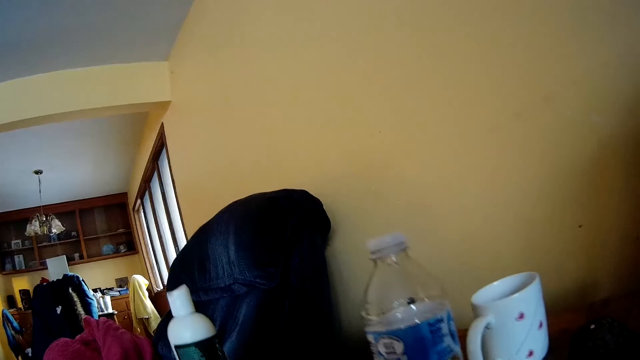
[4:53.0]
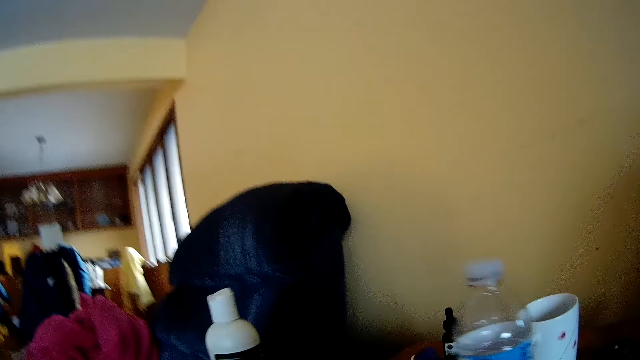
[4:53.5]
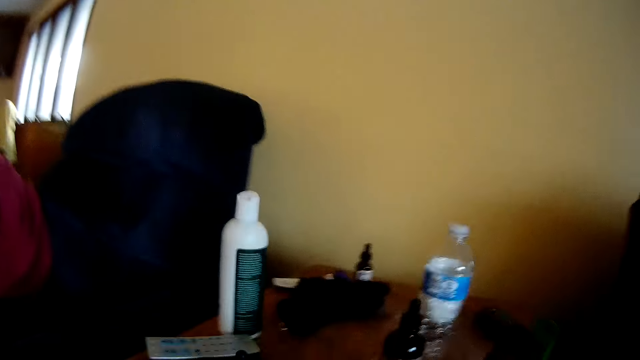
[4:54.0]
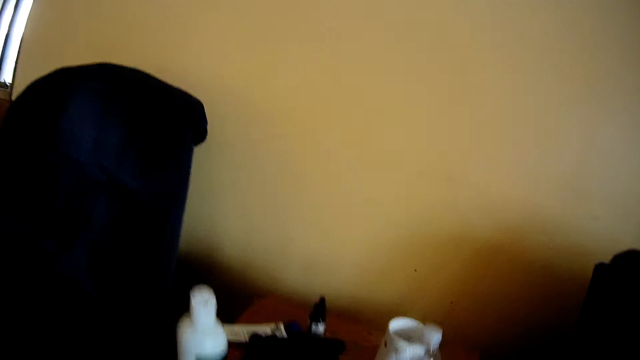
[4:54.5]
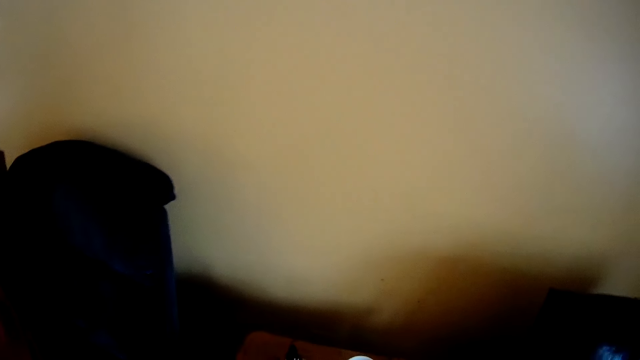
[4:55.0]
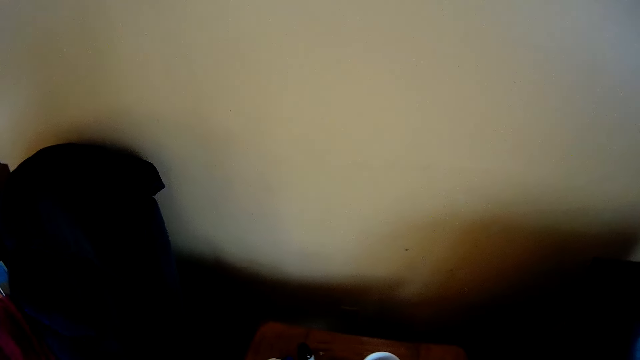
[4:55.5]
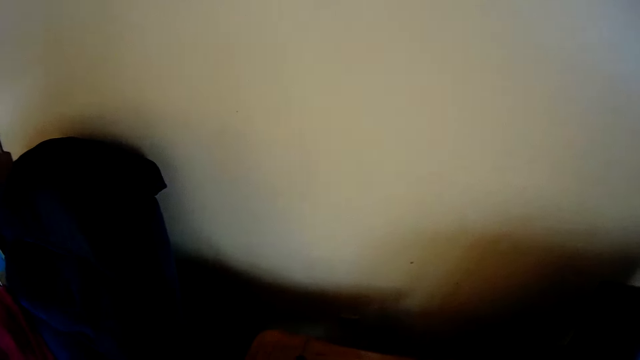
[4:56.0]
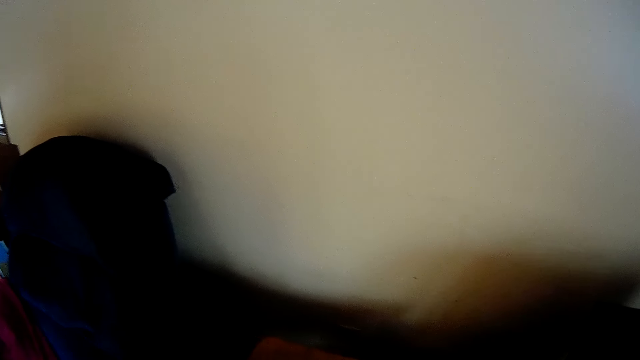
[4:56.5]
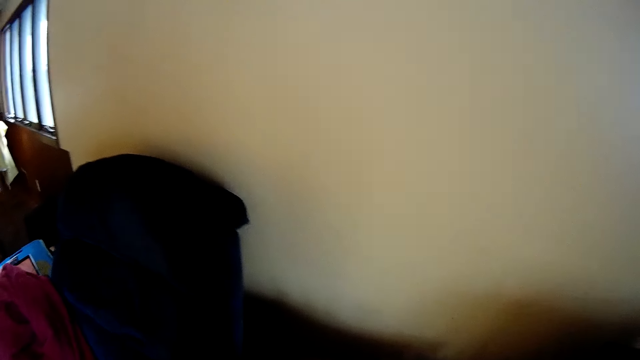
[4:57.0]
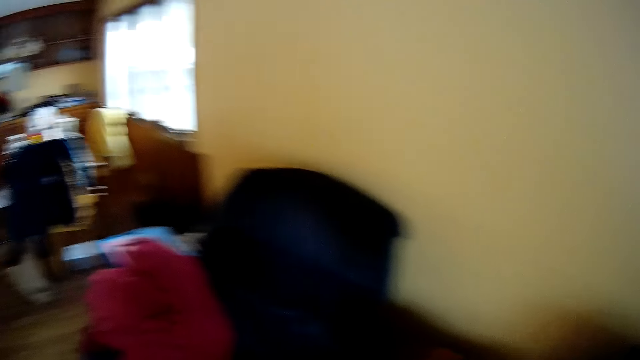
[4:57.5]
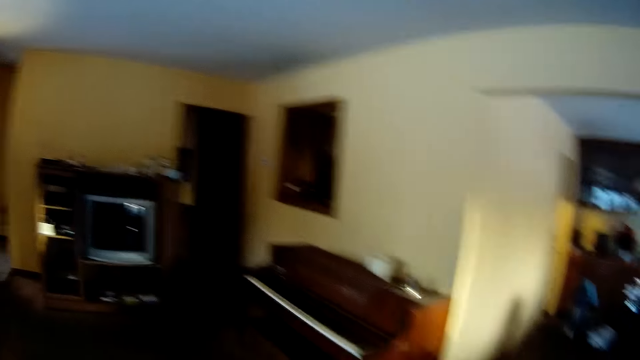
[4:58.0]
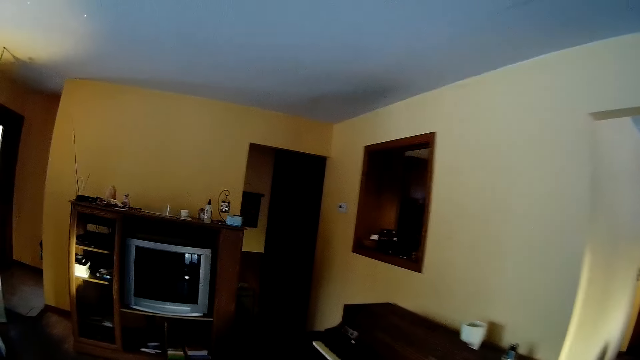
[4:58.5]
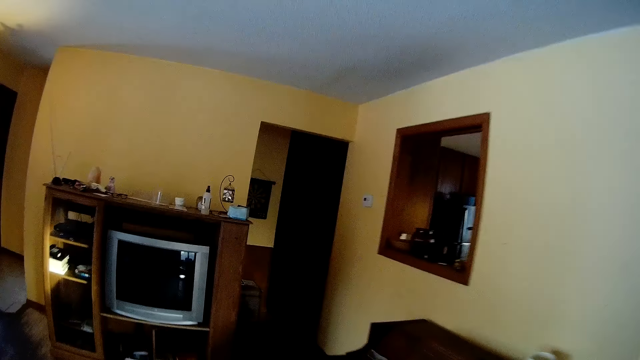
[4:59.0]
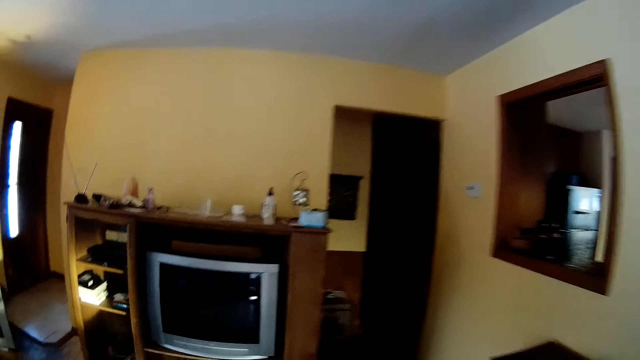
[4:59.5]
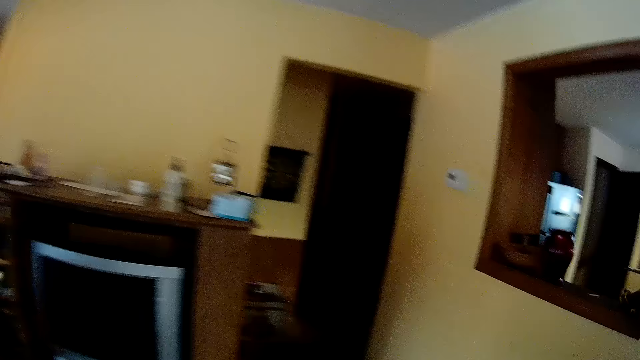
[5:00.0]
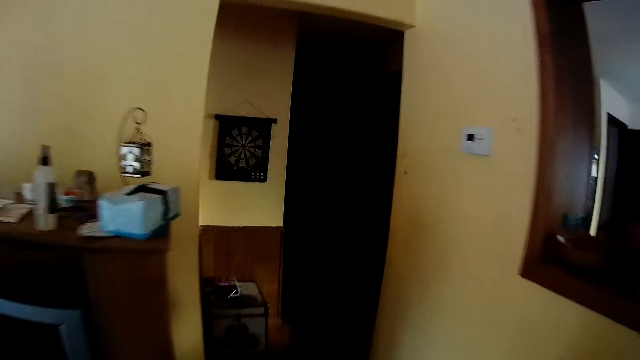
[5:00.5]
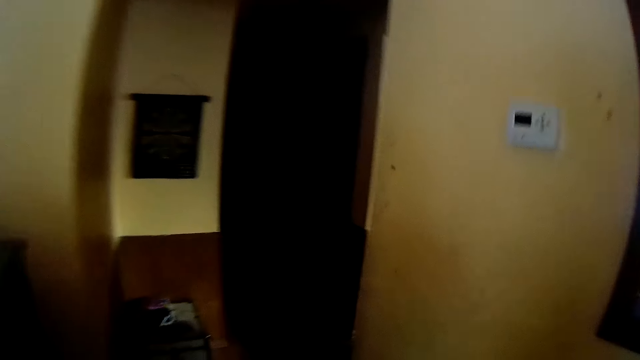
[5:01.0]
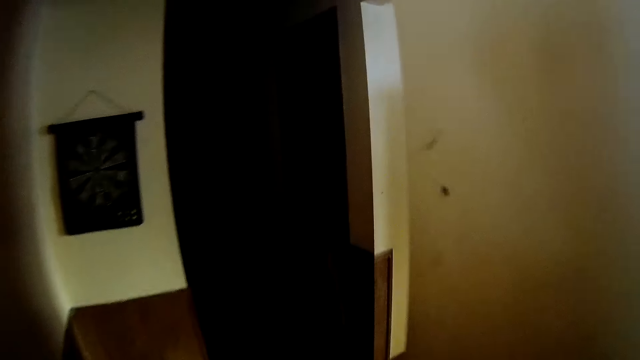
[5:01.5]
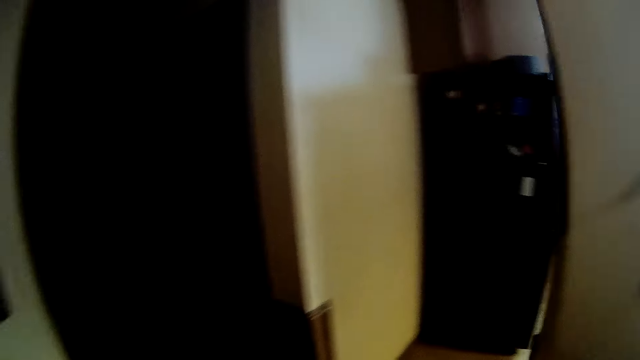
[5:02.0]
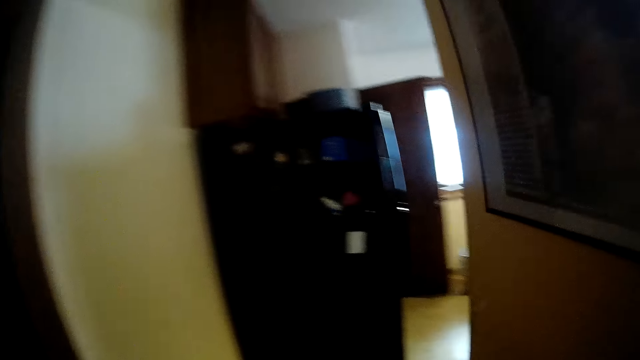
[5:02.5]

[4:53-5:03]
The camera wearer stands up. They walk from the sitting room to a kitchen.

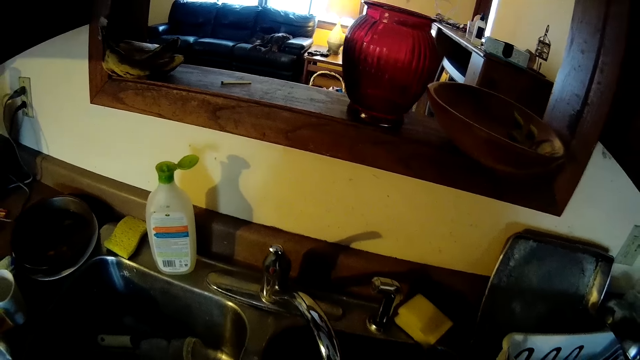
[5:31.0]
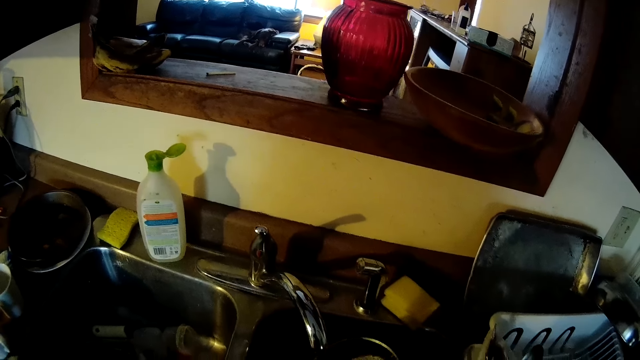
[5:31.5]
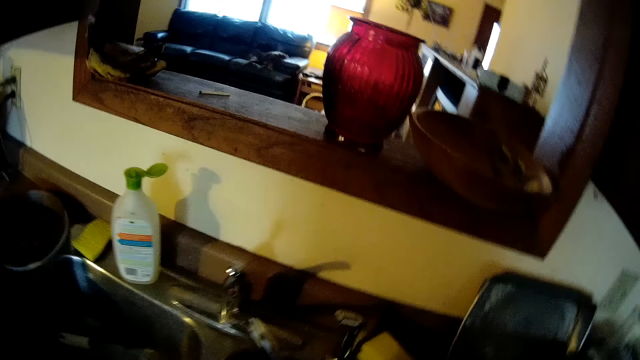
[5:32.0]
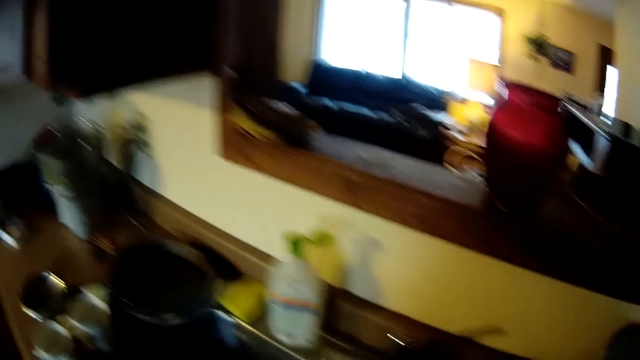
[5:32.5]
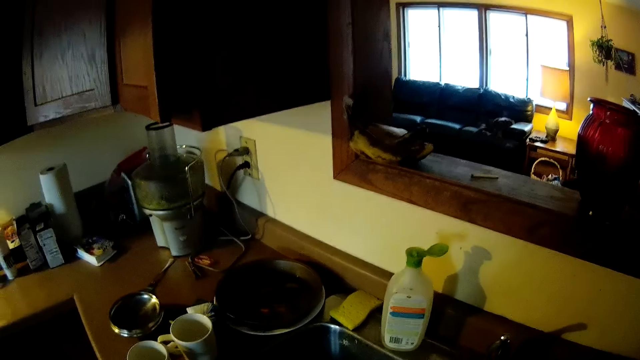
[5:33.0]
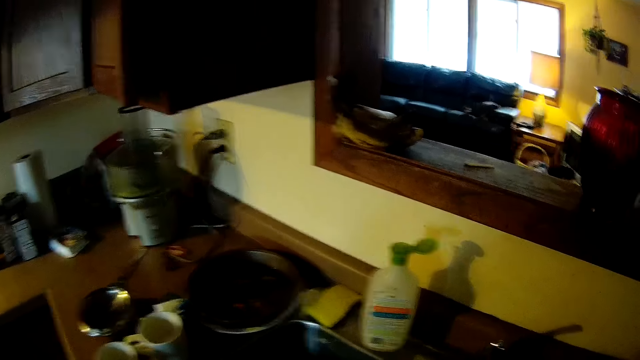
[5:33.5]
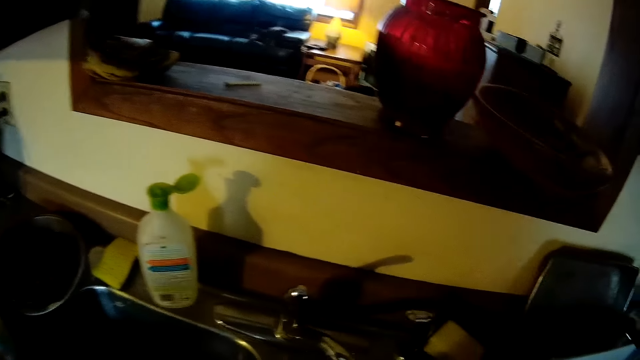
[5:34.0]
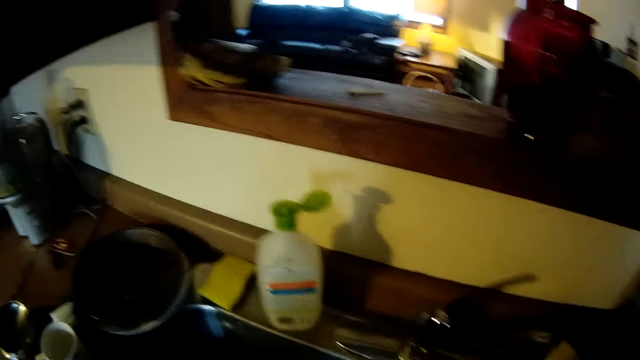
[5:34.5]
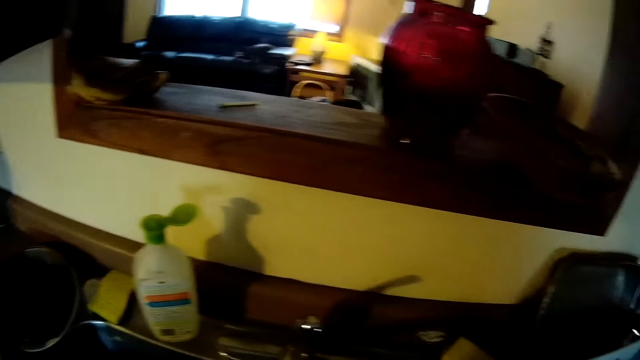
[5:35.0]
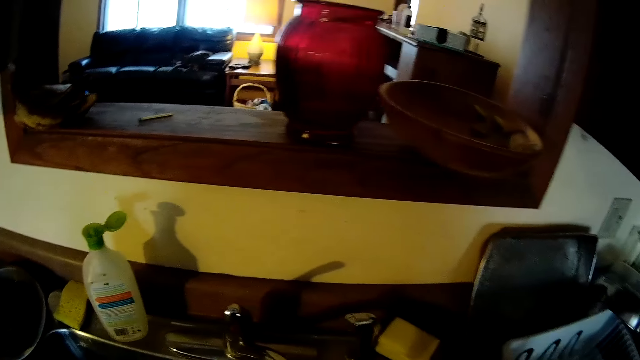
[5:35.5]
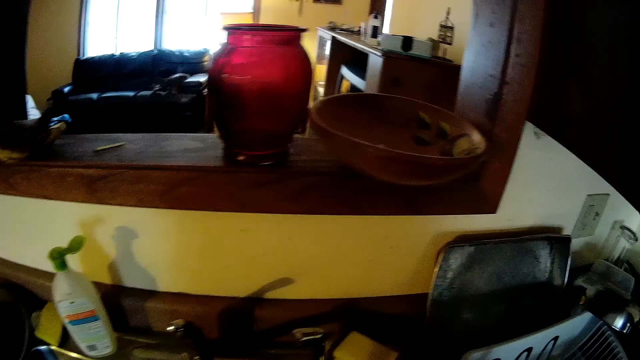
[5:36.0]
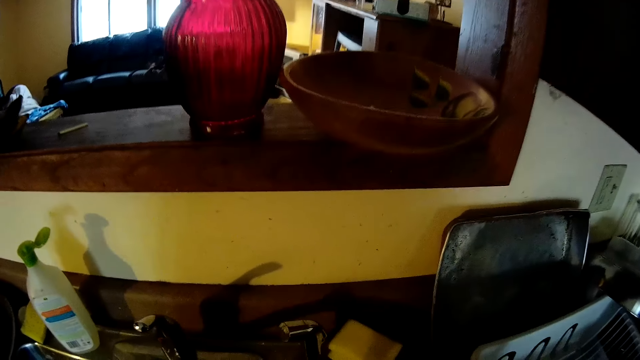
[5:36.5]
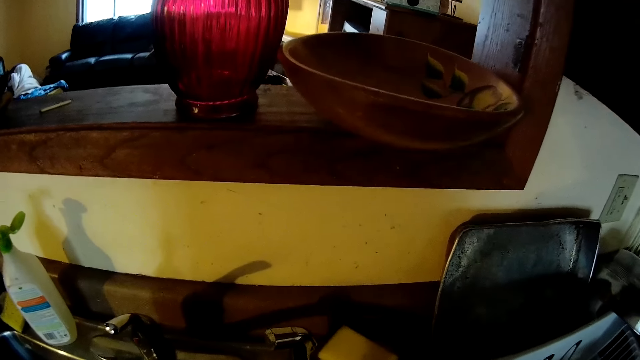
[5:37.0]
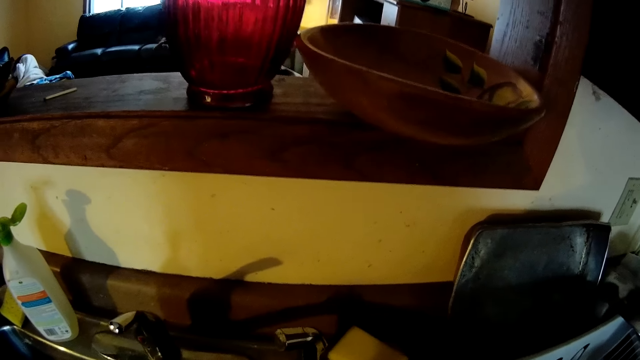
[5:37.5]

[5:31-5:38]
The camera wearer picks up a saucepan in a sink with her right hand. She washes the utensils.

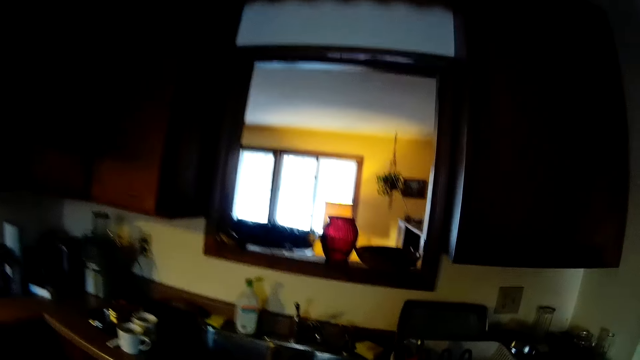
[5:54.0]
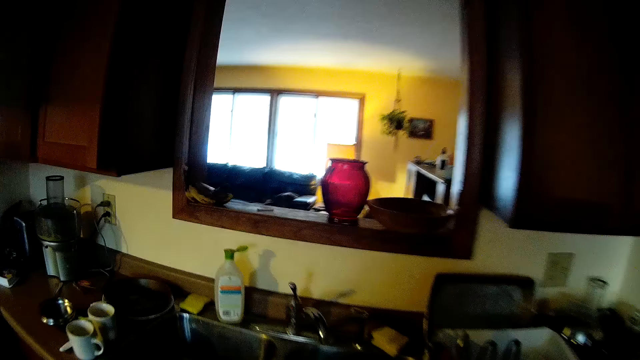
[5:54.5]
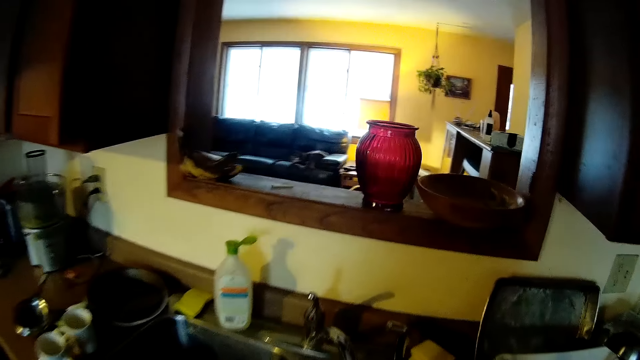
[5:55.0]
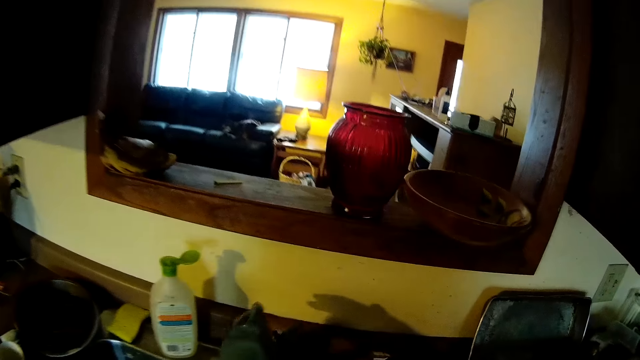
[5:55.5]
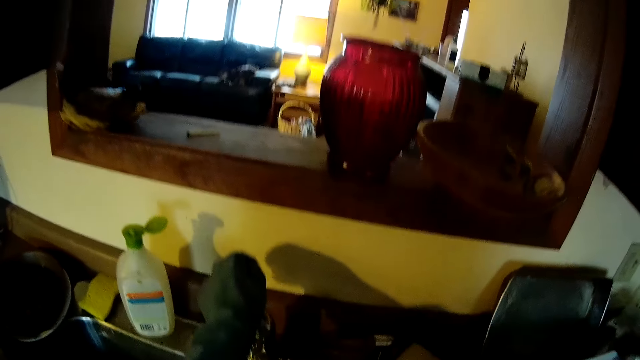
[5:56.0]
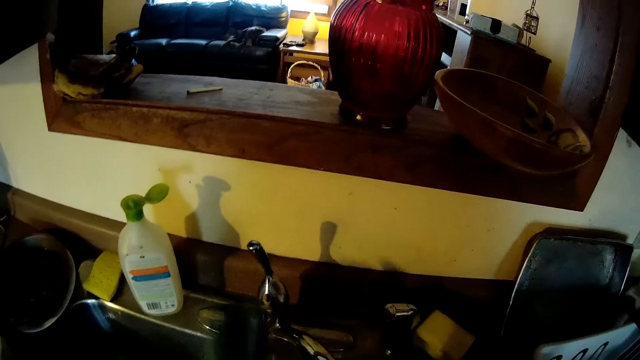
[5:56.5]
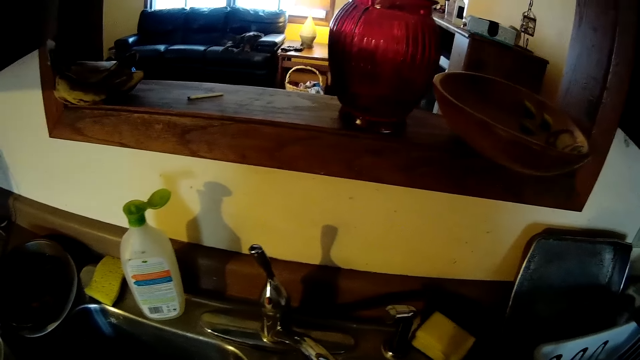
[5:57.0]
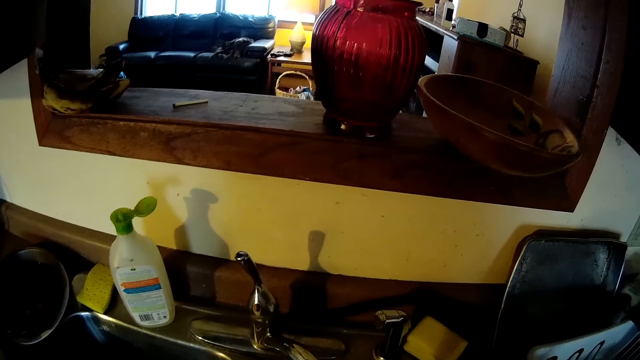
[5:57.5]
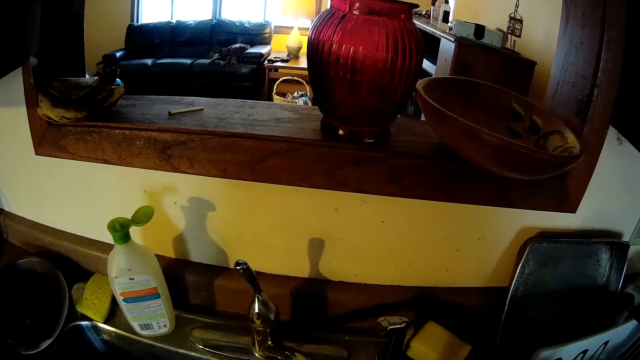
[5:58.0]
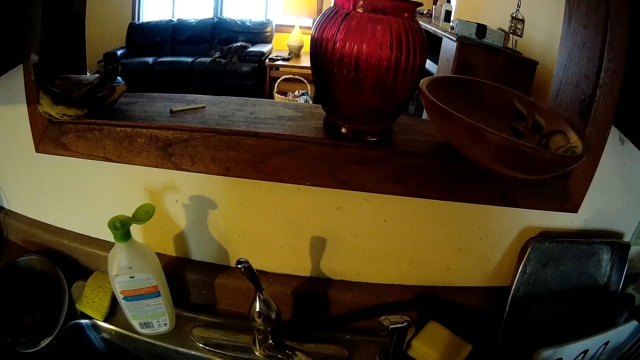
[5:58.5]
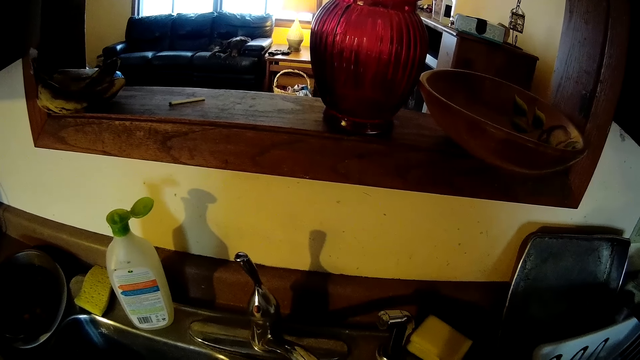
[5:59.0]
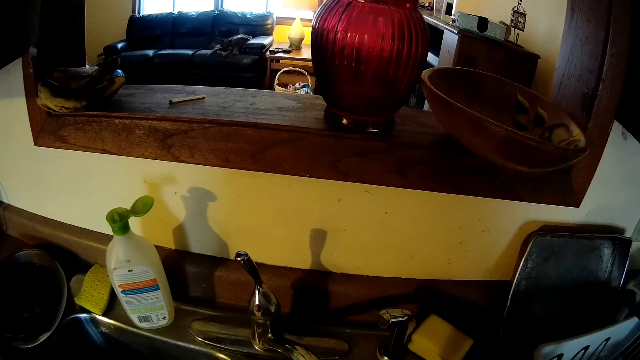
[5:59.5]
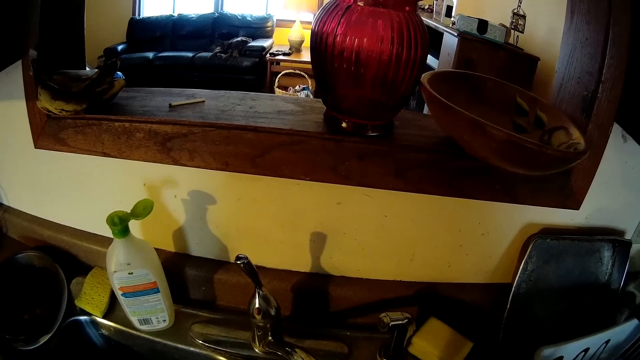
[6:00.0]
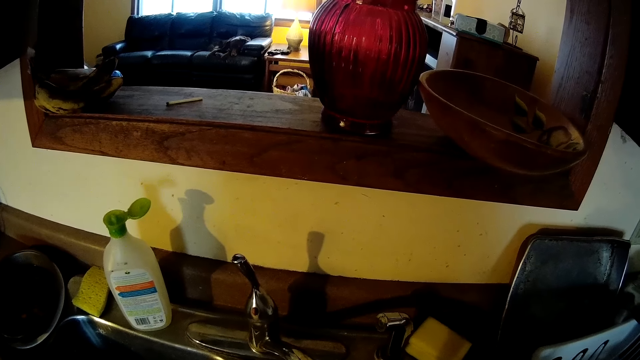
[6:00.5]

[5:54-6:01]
The camera wearer opens the tap with her left hand. She washes the utensils.
